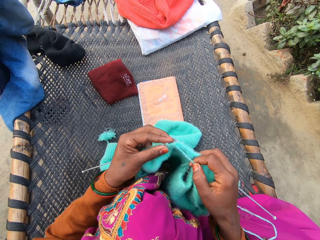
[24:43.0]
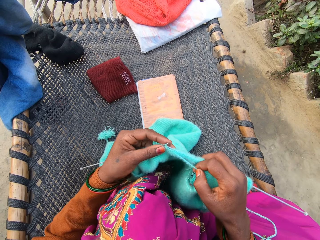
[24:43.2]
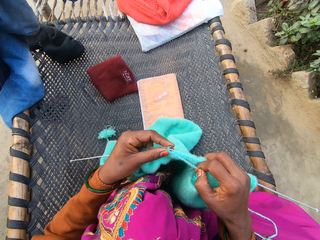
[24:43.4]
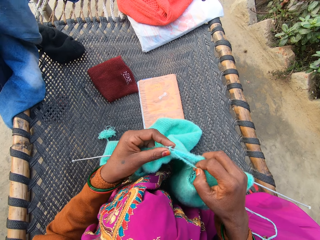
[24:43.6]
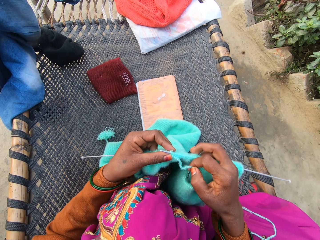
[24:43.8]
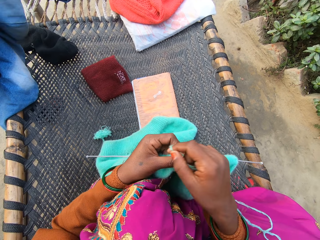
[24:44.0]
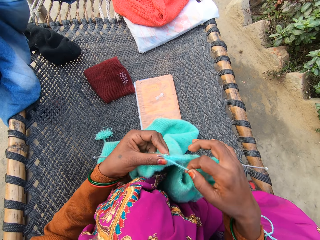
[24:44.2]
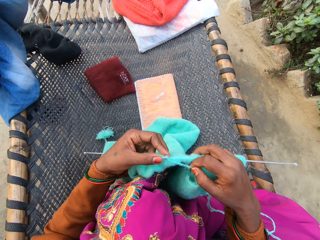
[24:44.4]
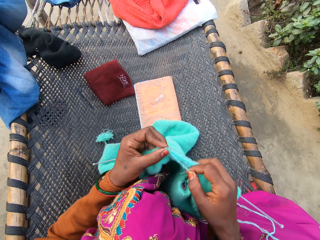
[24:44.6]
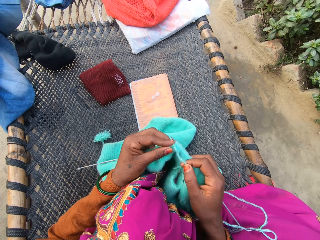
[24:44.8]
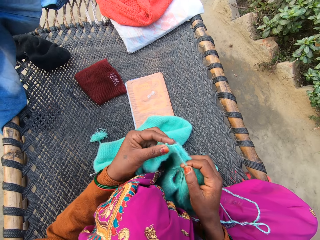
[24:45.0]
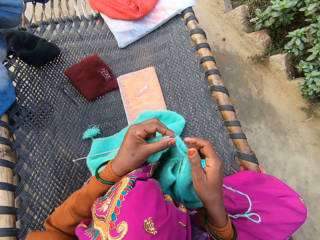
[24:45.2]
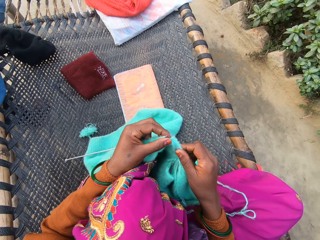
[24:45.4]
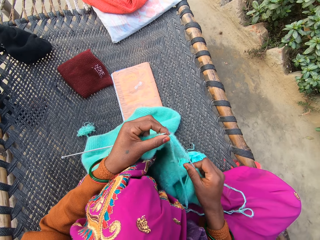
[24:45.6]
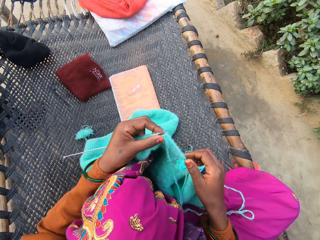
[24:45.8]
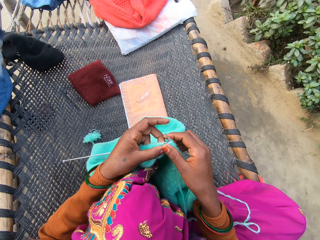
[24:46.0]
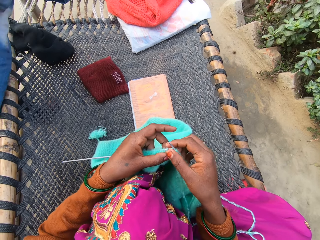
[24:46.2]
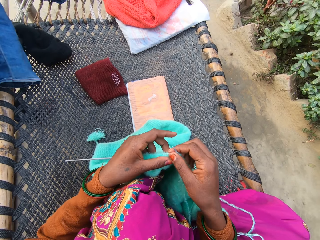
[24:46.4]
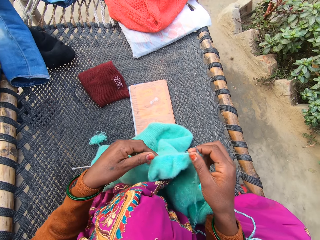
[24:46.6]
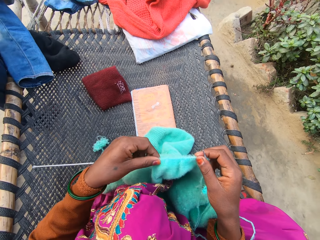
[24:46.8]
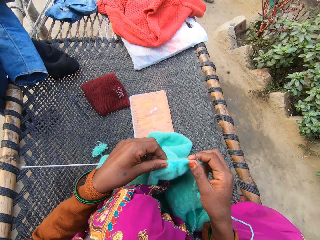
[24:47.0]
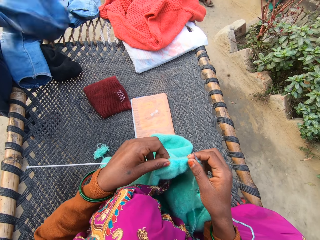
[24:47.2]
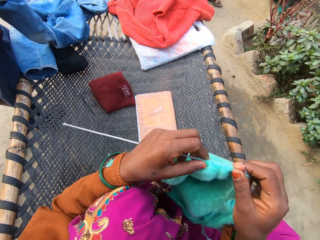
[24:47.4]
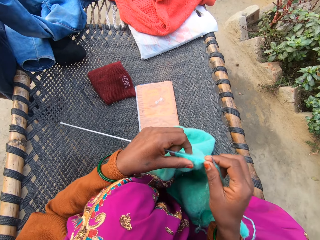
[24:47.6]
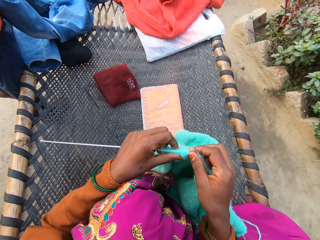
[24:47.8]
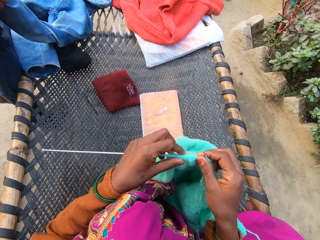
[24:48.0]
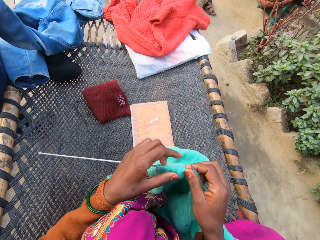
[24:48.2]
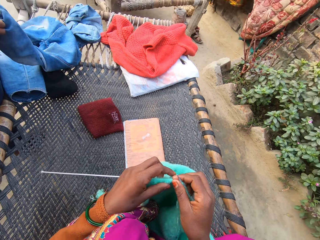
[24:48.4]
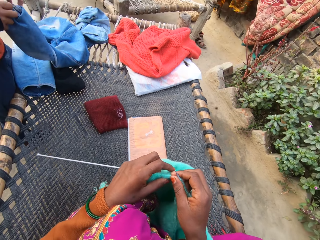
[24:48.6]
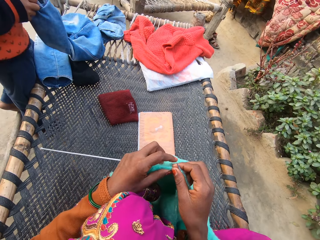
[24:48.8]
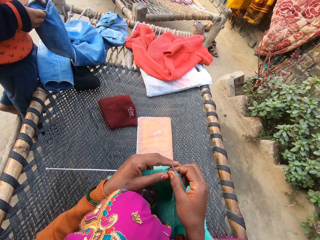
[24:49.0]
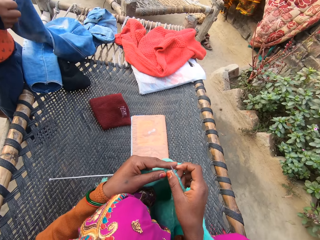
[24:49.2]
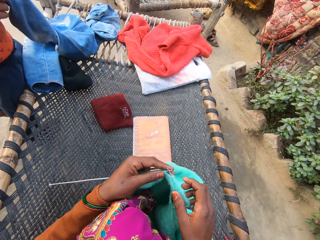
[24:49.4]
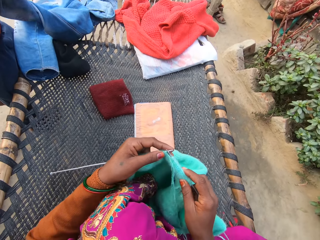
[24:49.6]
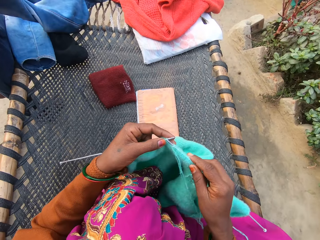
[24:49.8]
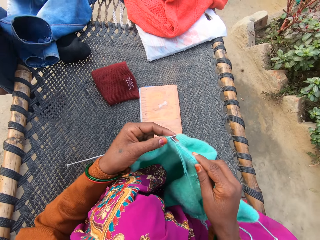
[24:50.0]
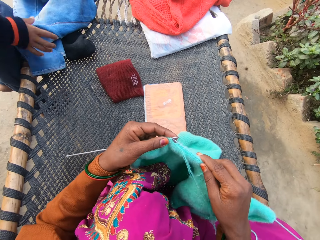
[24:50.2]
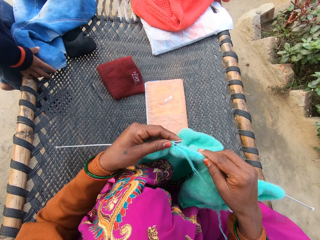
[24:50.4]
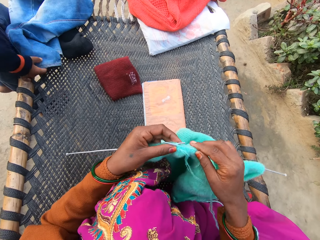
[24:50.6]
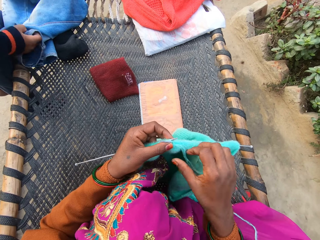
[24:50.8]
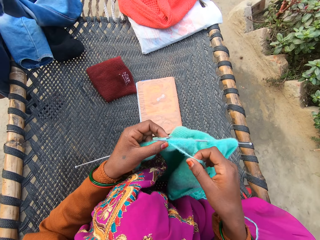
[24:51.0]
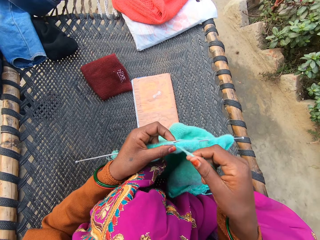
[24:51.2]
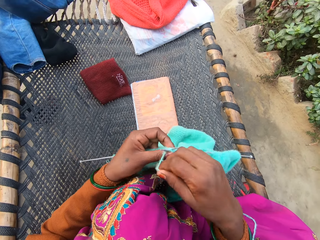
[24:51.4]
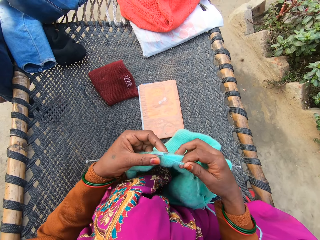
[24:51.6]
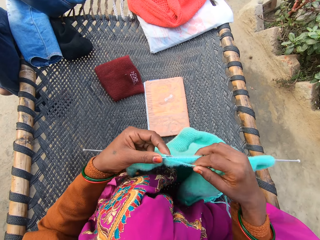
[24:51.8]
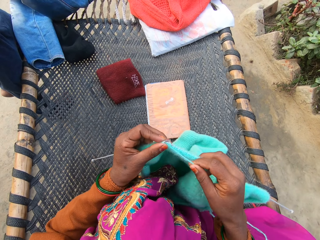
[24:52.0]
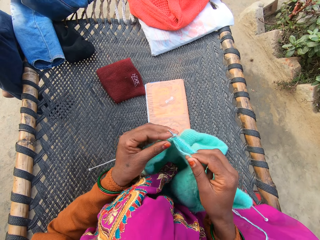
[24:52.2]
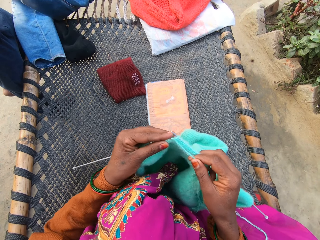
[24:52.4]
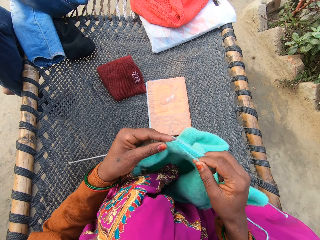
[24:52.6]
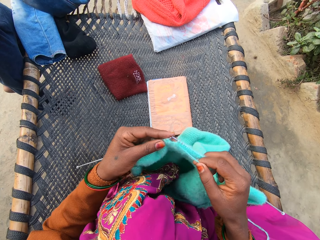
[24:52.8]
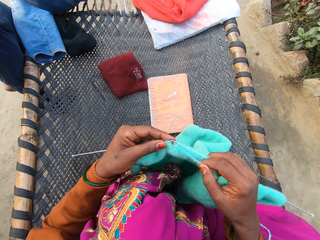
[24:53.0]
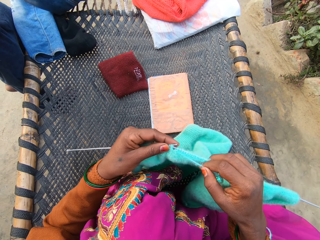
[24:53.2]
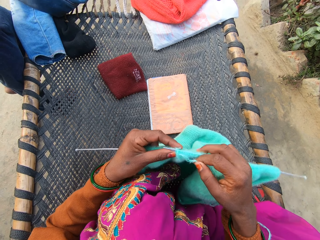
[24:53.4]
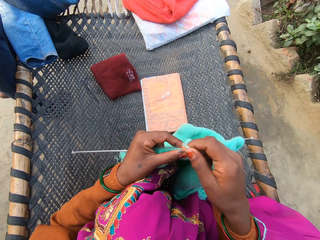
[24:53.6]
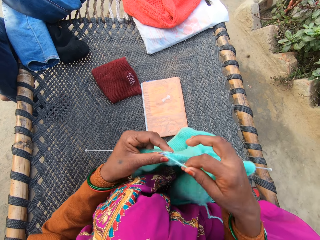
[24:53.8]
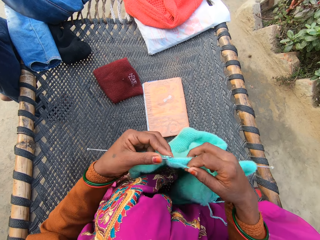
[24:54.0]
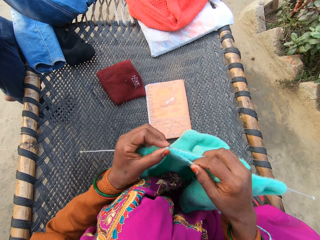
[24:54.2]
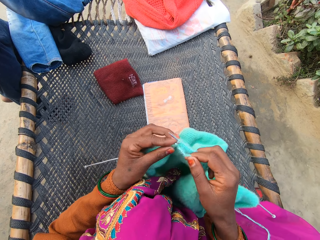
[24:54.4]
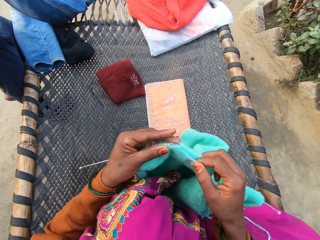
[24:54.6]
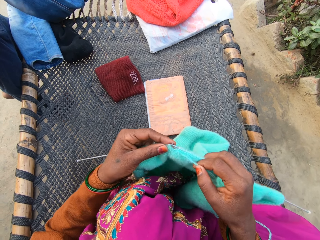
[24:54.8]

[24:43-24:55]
The camera wearer adjusts the fabric. They adjust the fabric again. They crochet a fabric. The man drops the jean on the rattan mat with his right hand. He picks up the jean with his right hand from the rattan mat.

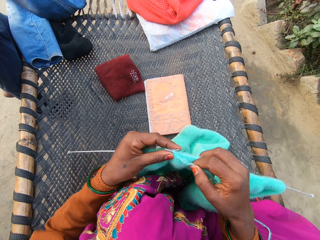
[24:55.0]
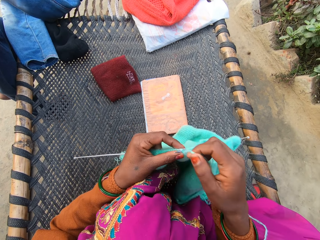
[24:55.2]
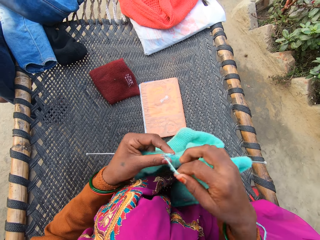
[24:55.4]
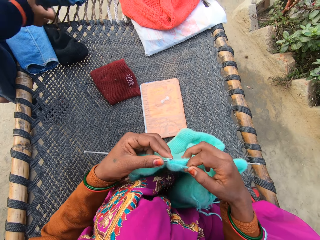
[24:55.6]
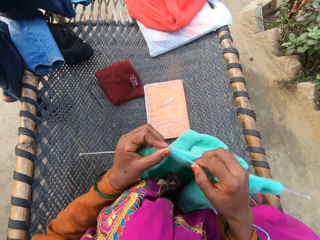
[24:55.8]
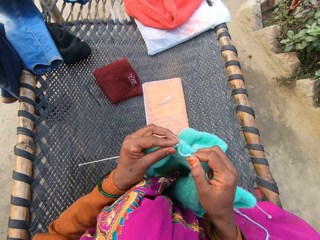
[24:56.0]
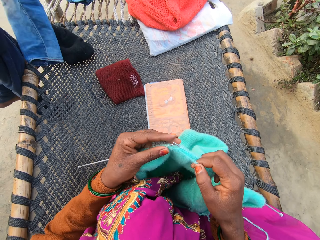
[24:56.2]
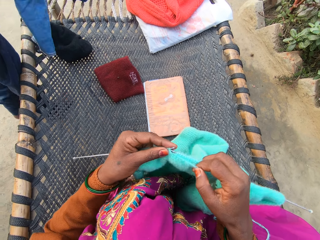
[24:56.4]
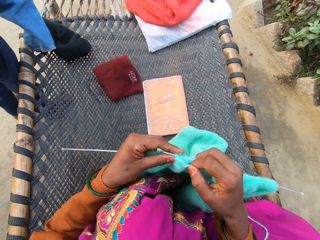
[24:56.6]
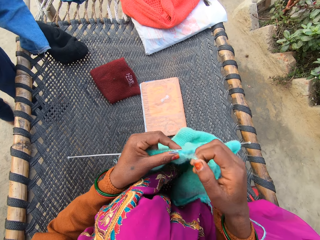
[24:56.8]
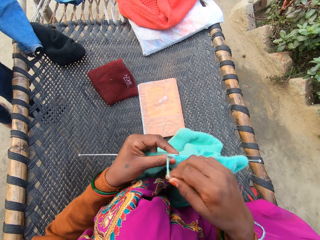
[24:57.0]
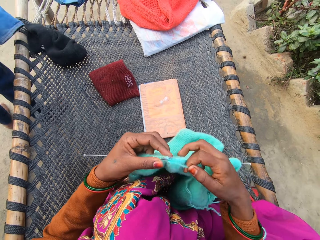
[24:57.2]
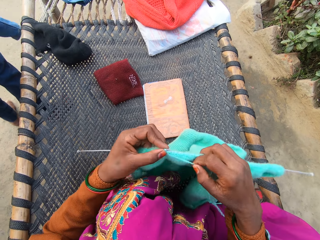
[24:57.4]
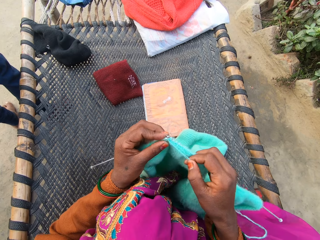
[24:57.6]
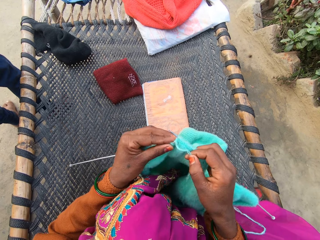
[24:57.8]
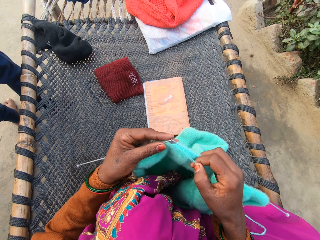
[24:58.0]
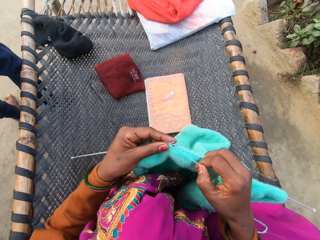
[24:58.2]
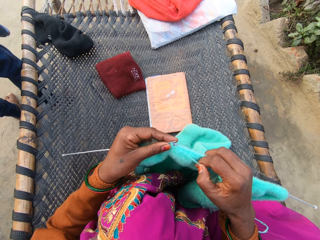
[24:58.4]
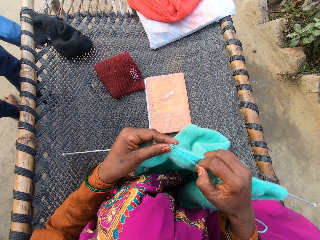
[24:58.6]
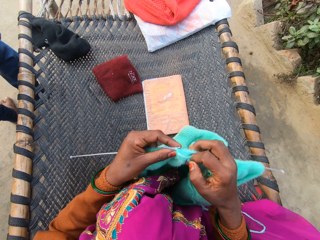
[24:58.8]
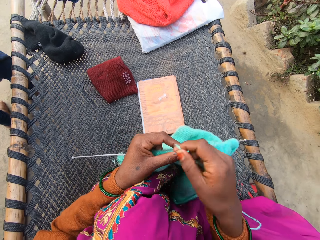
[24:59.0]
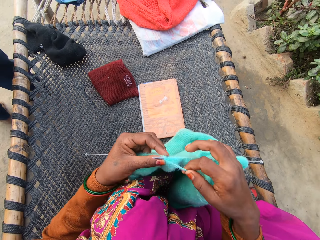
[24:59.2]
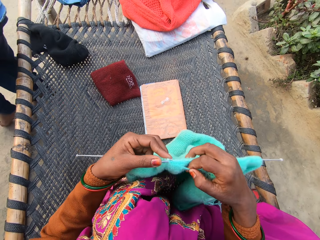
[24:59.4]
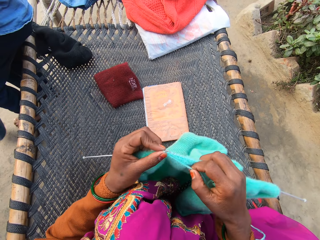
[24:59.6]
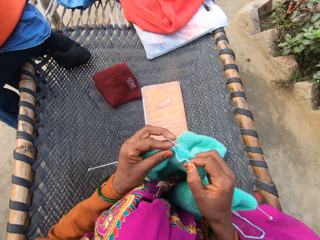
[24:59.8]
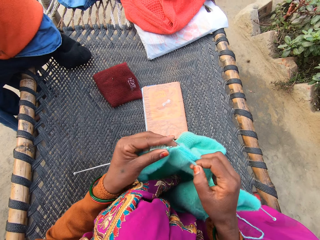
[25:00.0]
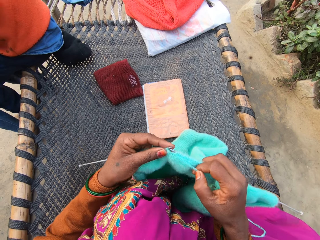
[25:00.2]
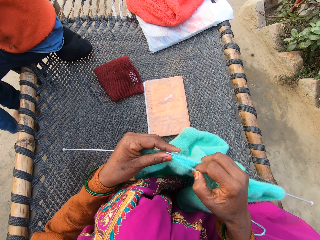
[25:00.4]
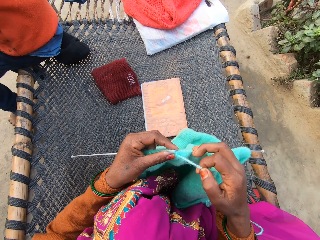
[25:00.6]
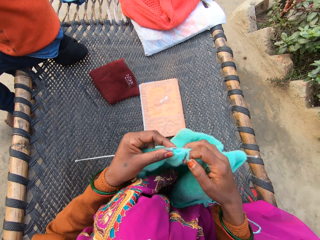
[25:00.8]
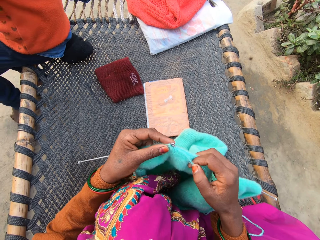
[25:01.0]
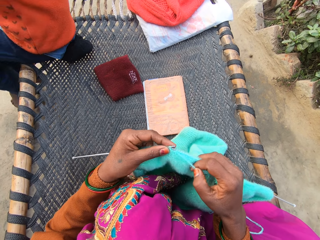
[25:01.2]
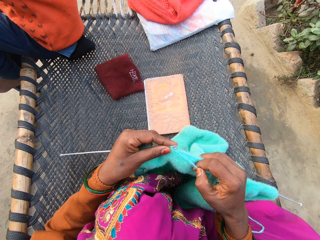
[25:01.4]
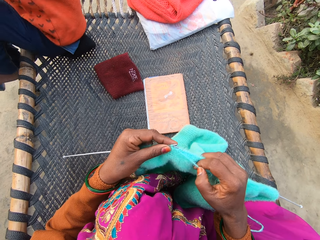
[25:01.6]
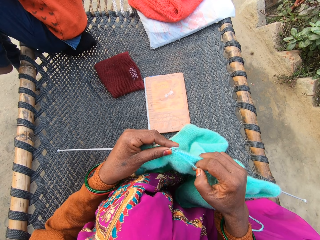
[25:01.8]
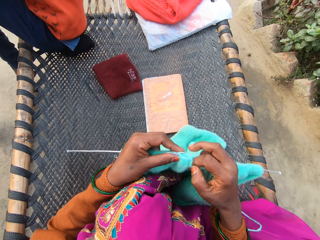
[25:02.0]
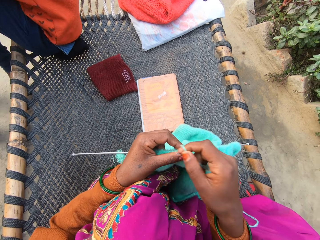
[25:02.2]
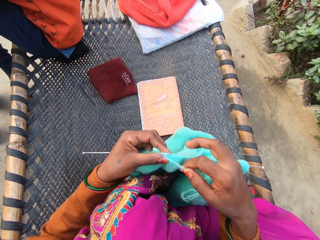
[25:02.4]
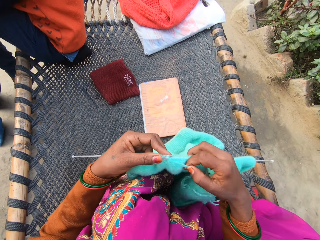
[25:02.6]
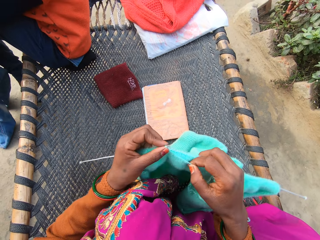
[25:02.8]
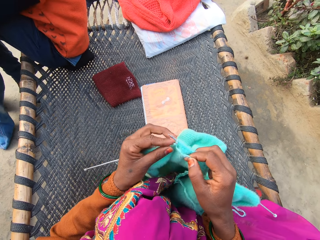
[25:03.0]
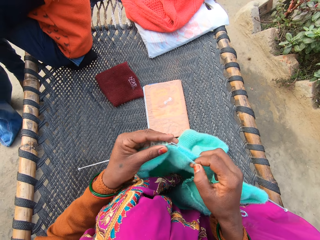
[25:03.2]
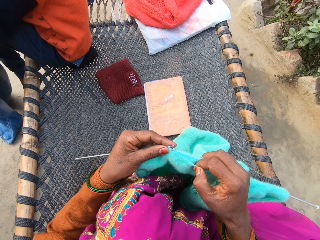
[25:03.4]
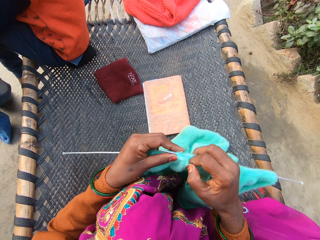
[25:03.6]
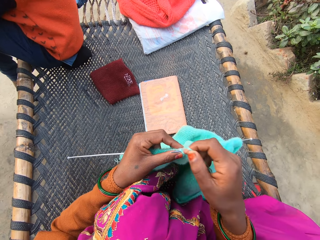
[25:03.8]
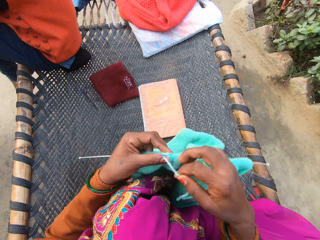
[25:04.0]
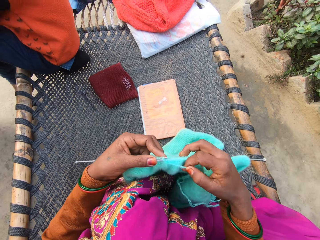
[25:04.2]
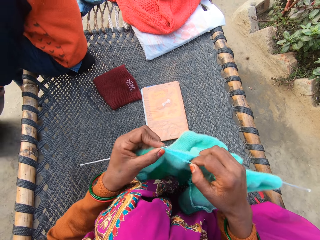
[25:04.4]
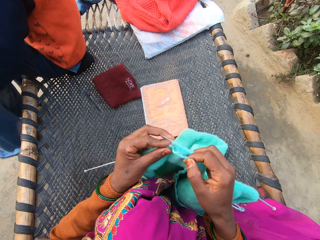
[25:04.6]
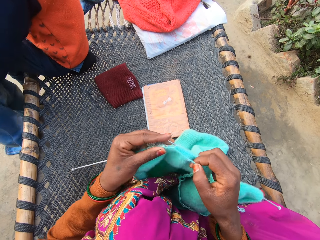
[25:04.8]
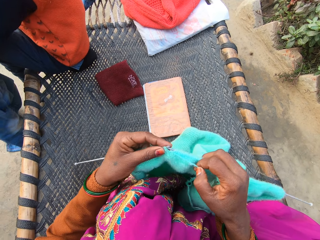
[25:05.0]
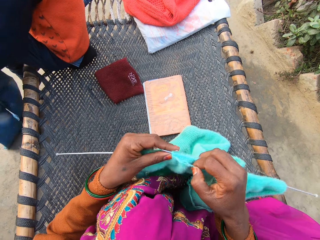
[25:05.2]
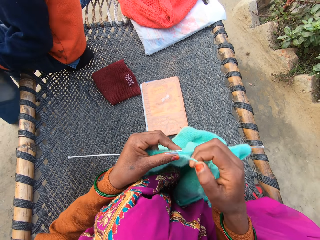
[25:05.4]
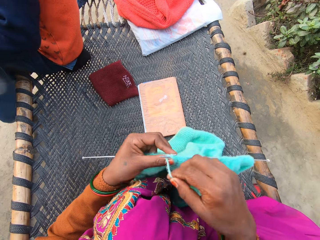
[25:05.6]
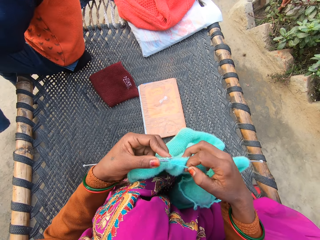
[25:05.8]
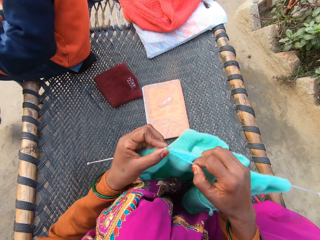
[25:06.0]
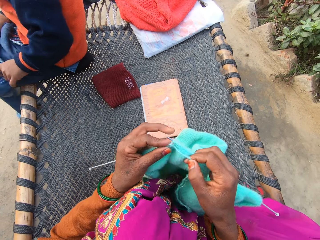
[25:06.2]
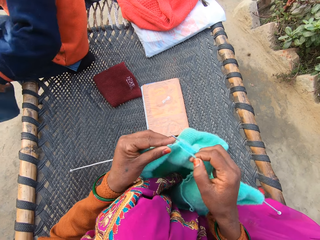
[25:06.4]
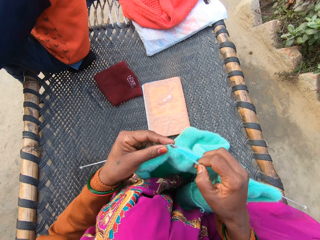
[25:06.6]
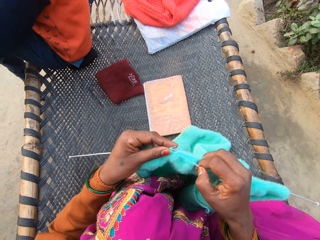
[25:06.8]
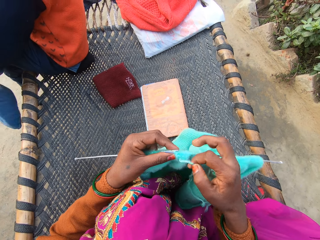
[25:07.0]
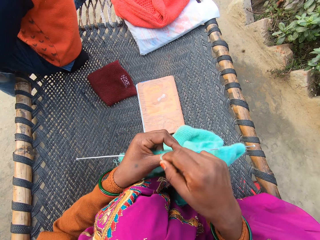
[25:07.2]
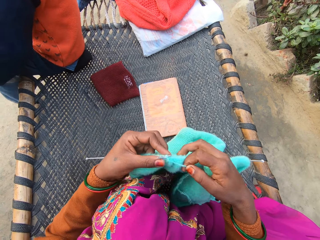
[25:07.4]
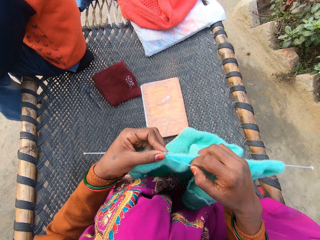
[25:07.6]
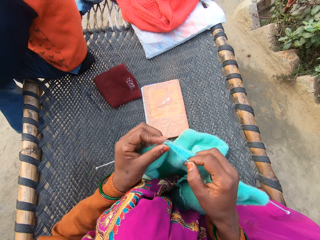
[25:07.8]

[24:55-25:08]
A man picks the trouser. He sits on the rattan mat. He wears the jean with both of his hands.
